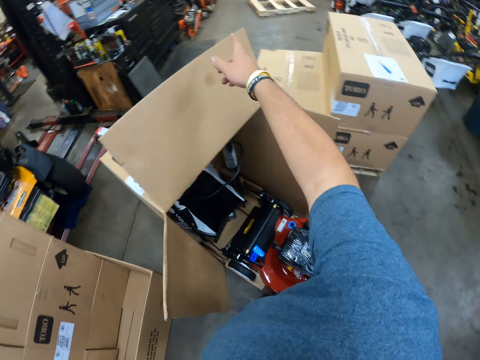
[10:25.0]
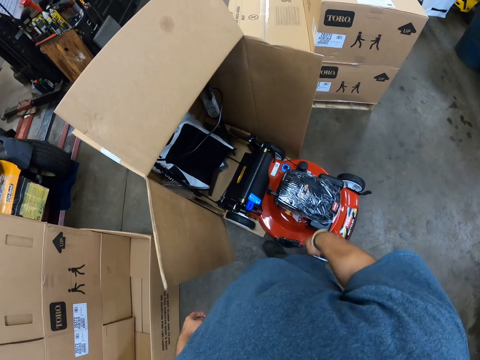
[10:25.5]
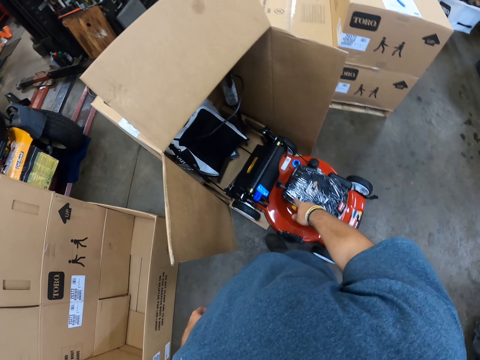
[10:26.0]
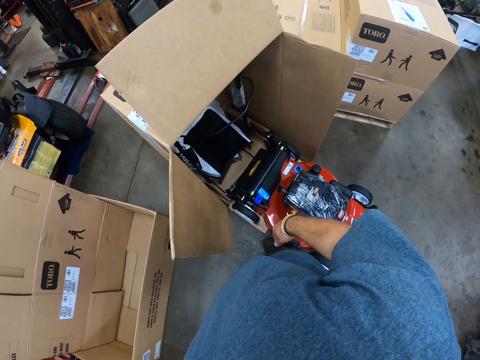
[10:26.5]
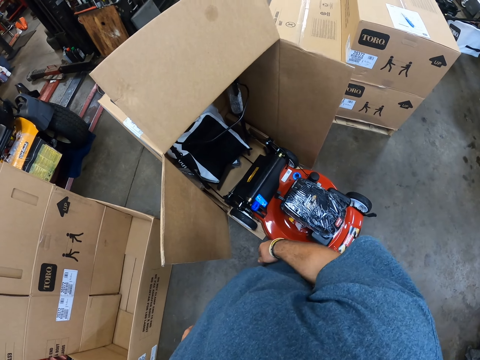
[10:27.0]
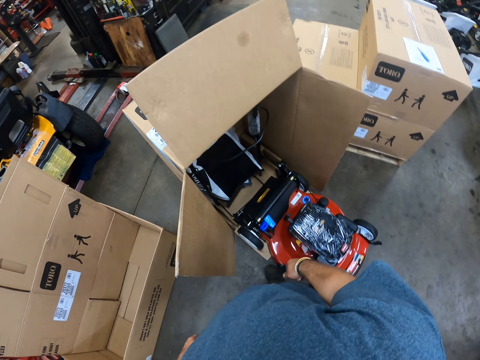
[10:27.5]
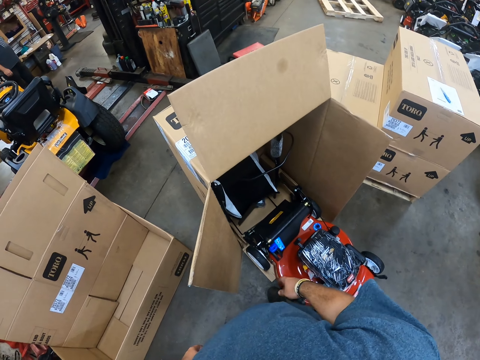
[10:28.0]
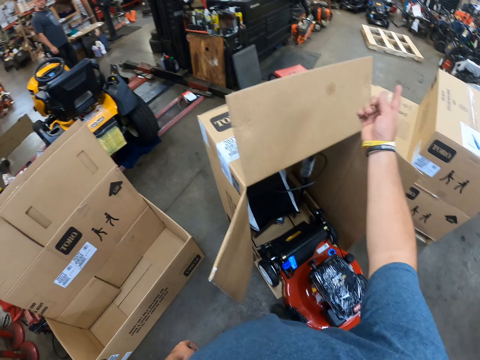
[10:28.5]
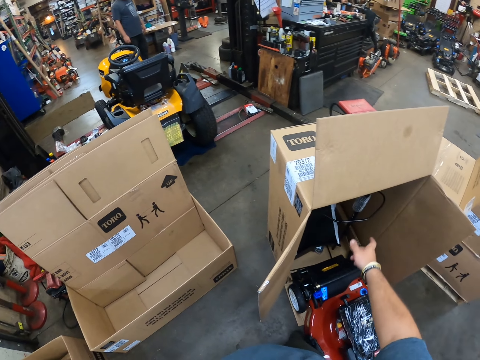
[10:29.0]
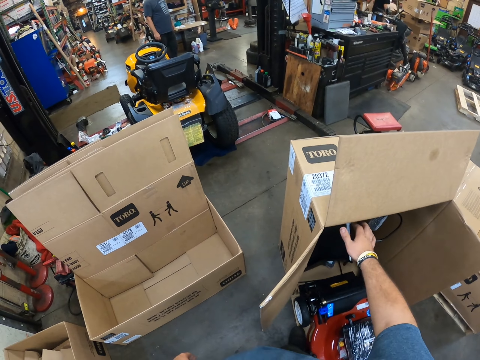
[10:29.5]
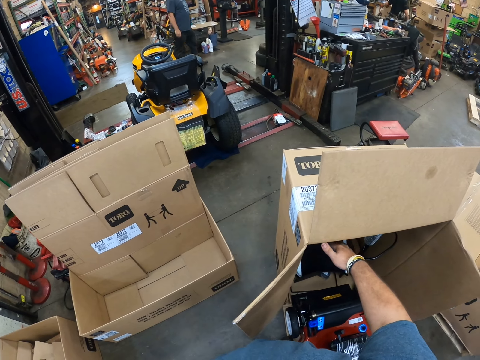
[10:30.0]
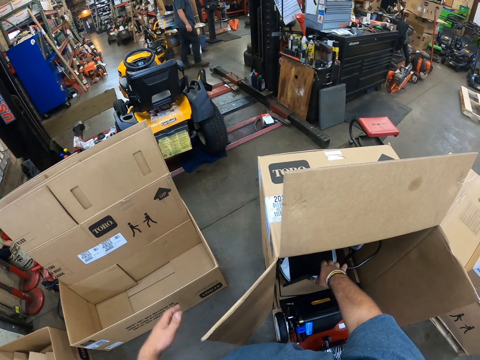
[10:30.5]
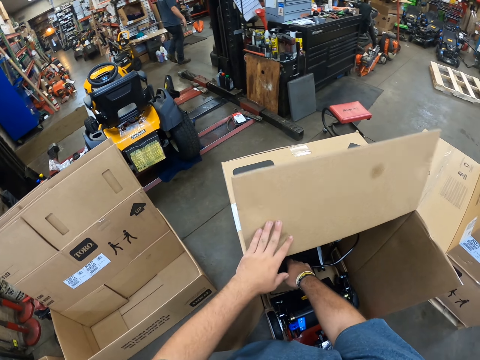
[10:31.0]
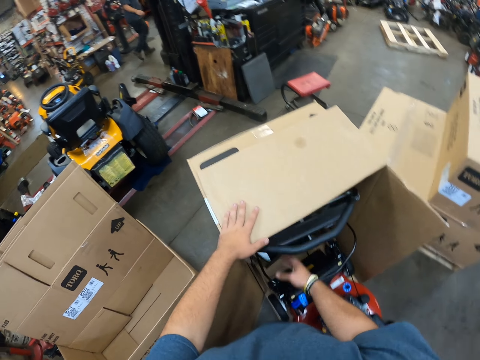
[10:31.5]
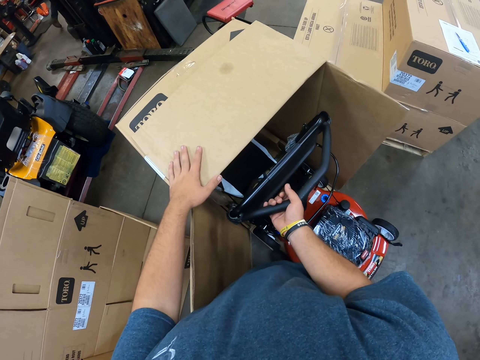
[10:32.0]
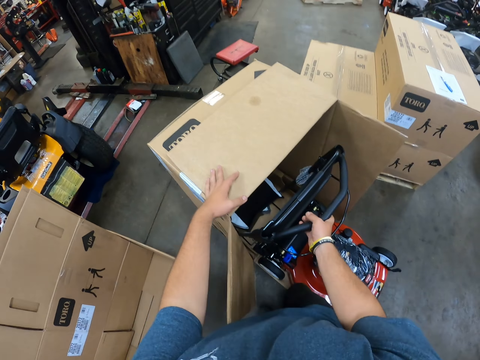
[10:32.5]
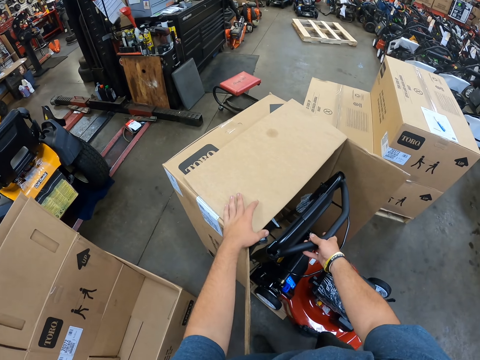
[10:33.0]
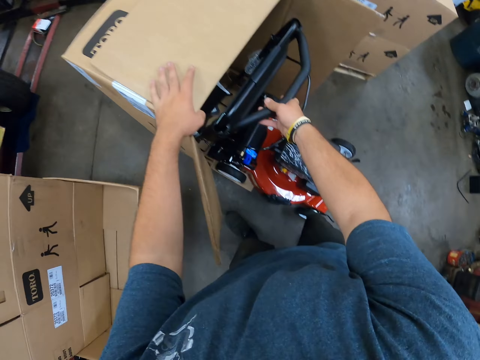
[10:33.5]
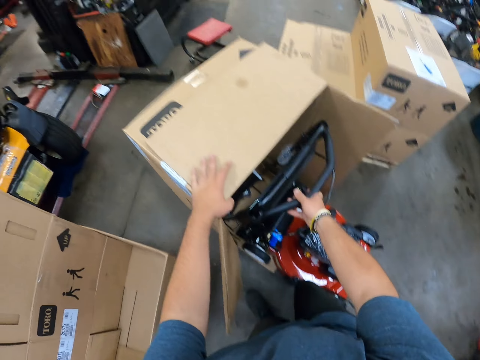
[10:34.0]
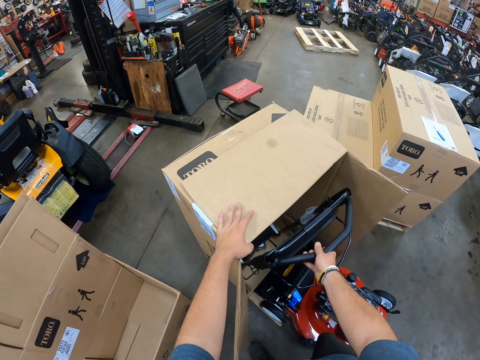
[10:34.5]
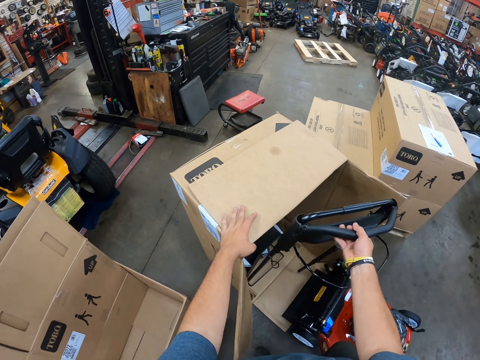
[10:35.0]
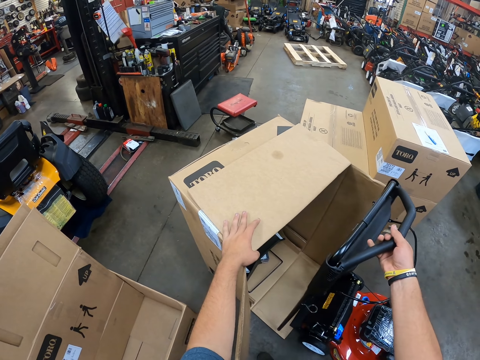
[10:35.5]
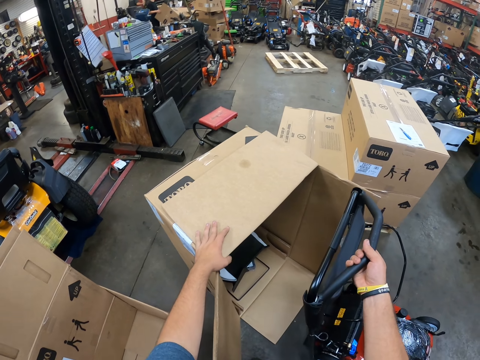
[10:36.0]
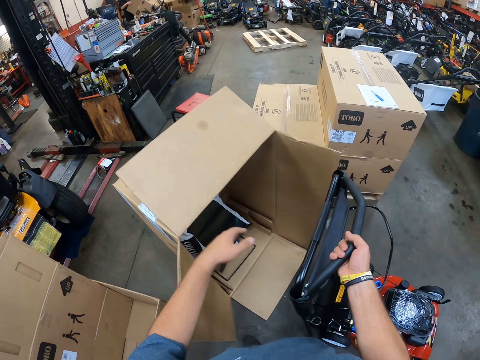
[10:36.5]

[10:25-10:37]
The camera wearer converses with a man. The camera wearer looks around. They move their hands. They pick up the lawn mower handle. They pull the handle out of the box.

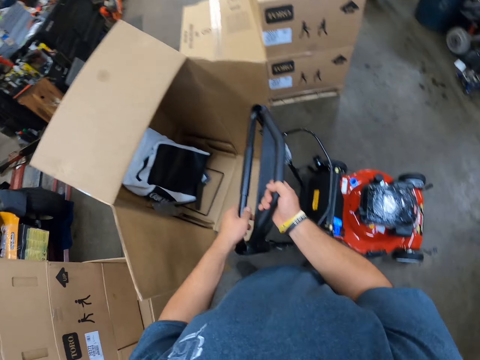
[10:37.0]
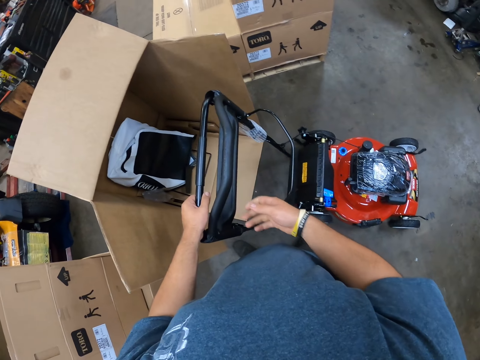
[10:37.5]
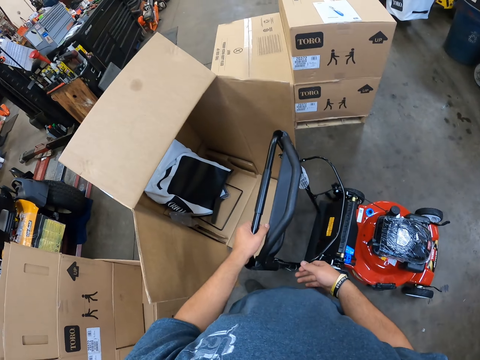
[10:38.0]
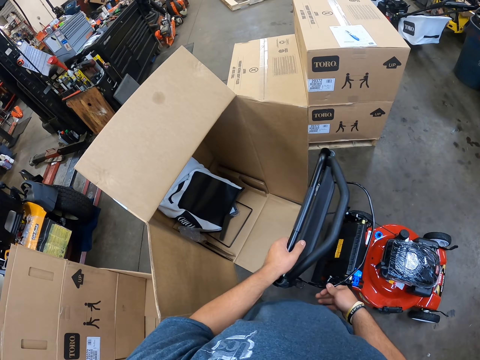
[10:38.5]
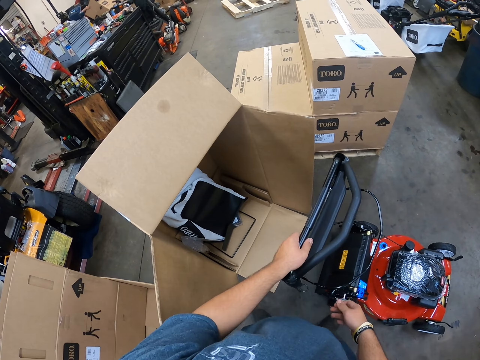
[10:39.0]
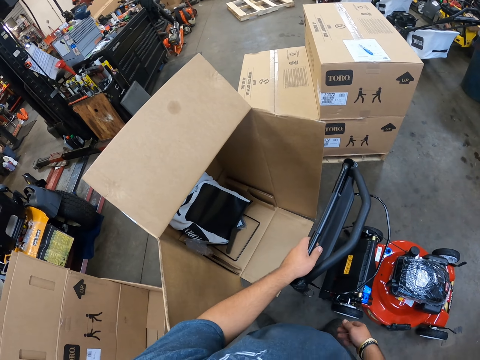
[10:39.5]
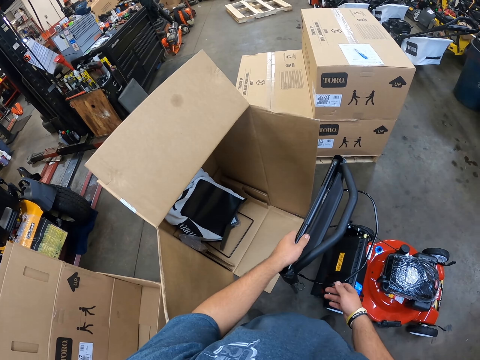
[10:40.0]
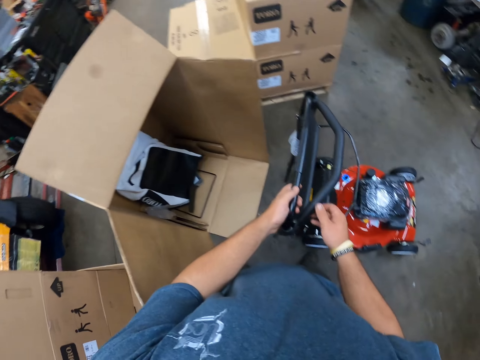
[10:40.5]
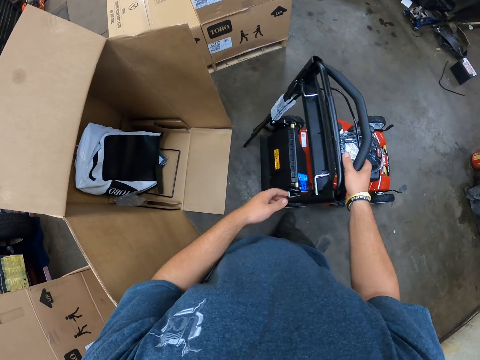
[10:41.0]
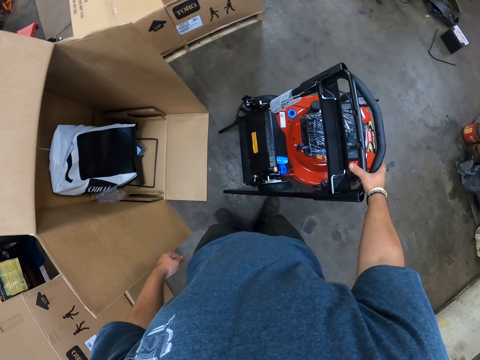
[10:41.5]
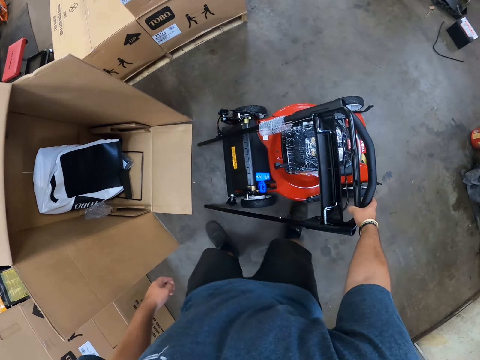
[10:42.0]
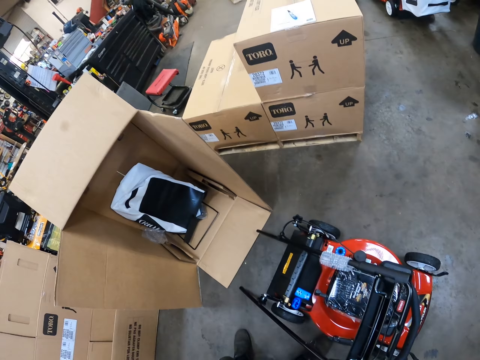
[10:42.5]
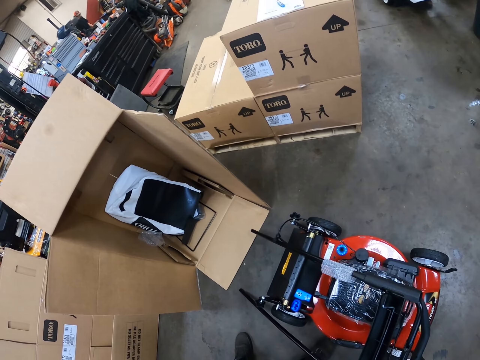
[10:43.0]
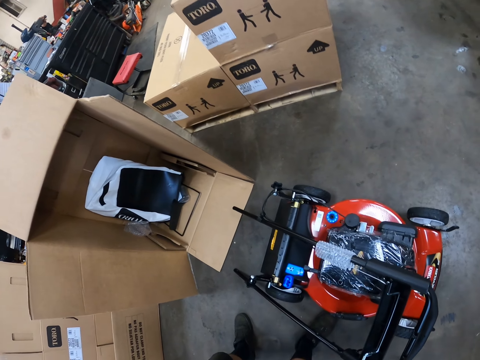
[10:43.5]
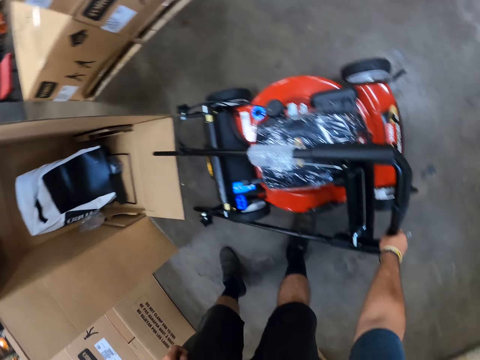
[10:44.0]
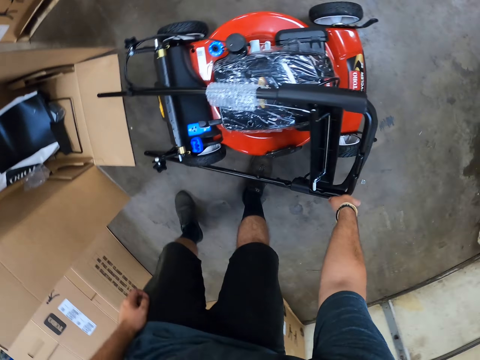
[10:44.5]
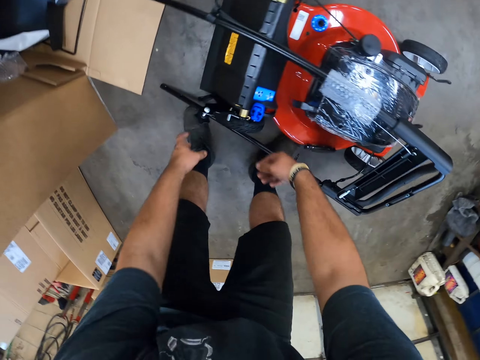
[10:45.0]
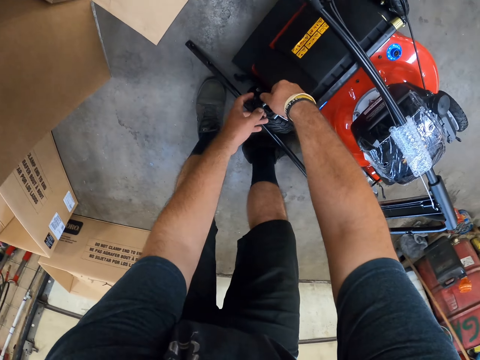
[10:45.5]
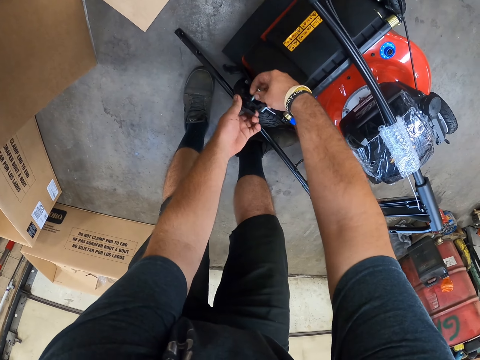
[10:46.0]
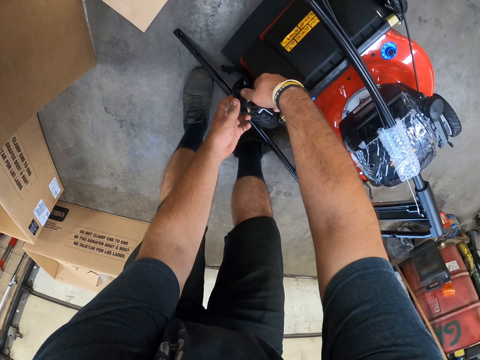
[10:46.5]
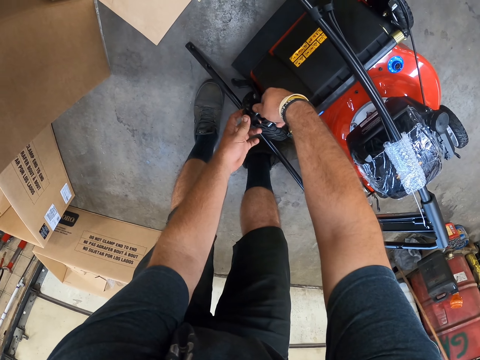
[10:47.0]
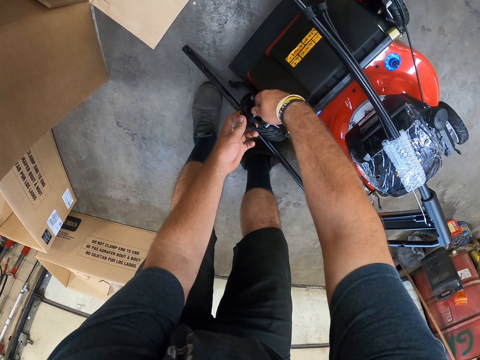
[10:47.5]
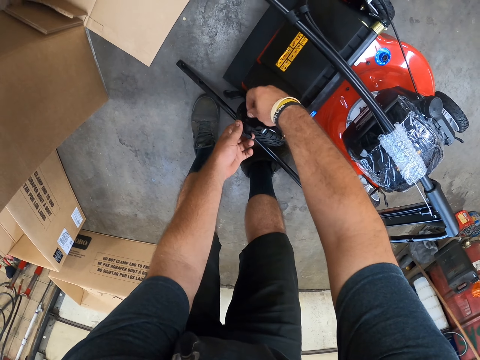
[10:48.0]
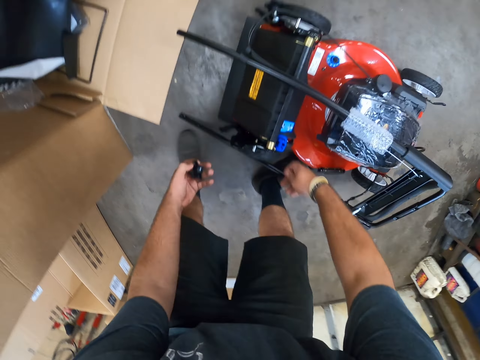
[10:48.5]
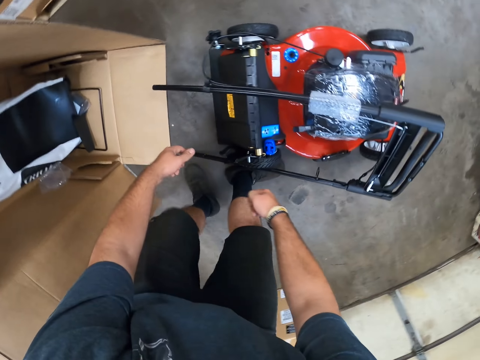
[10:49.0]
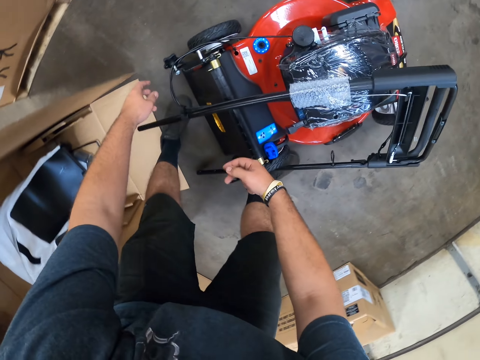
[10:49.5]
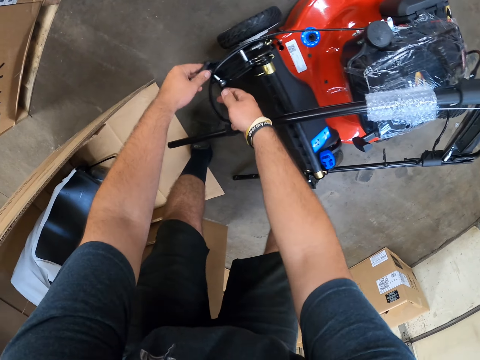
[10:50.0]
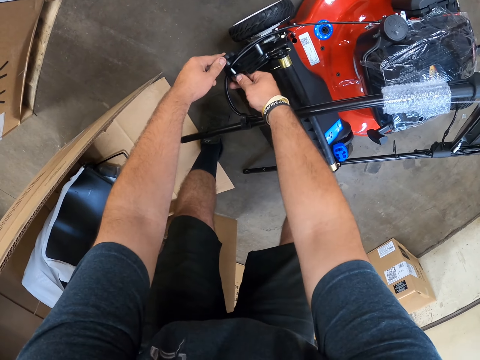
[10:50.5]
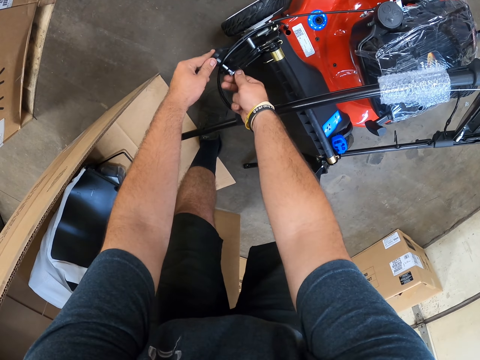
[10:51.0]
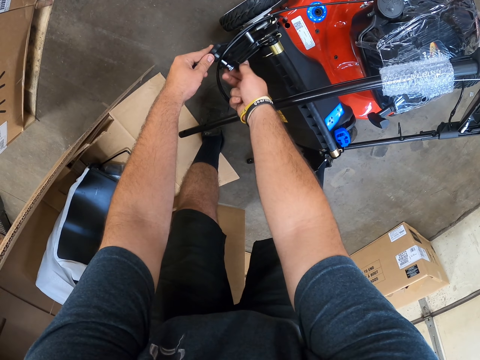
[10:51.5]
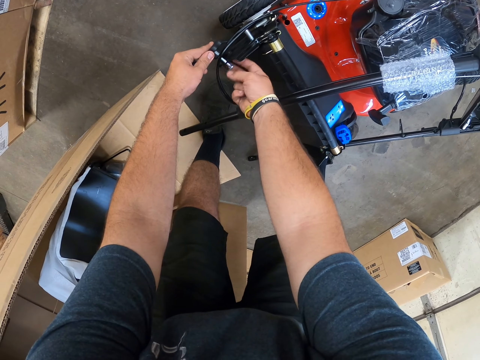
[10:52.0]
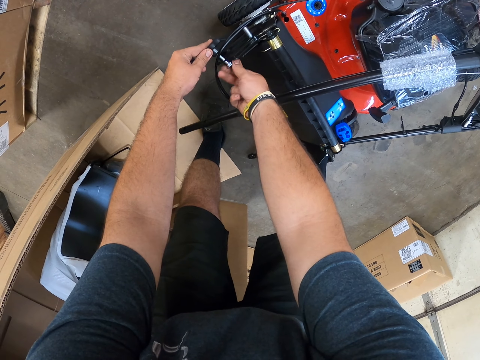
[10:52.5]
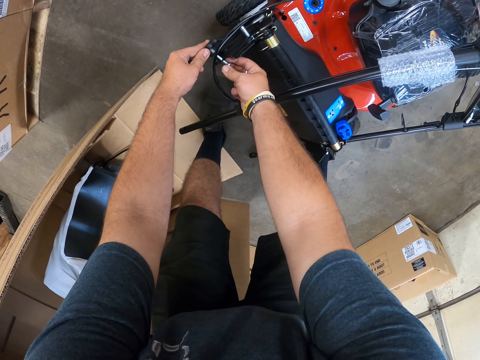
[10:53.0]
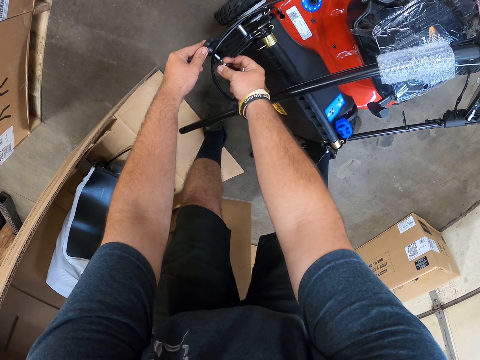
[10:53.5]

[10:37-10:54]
The camera wearer holds the lawn mower handle. They place the handle on the lawn mower. They open the screw with their hand. They move around. They open the screw with their hand.
